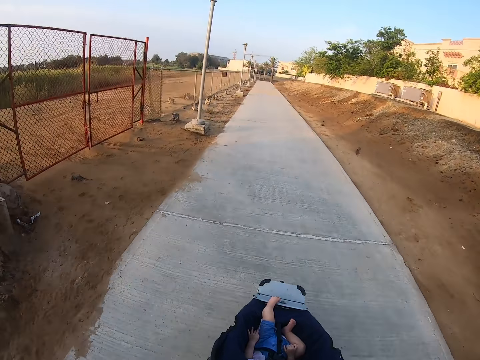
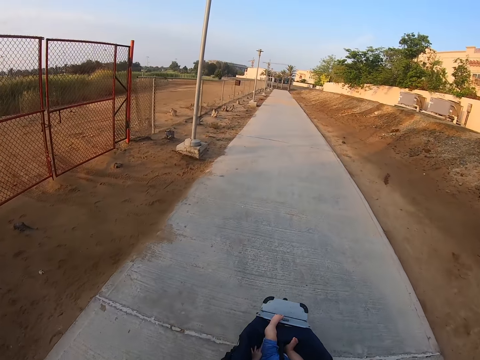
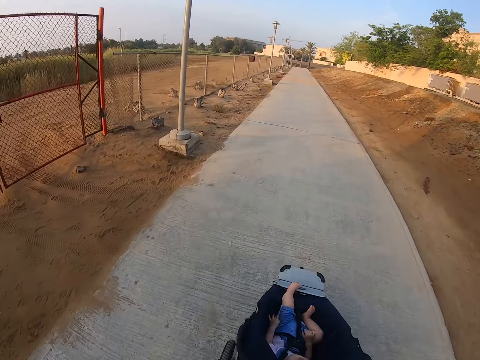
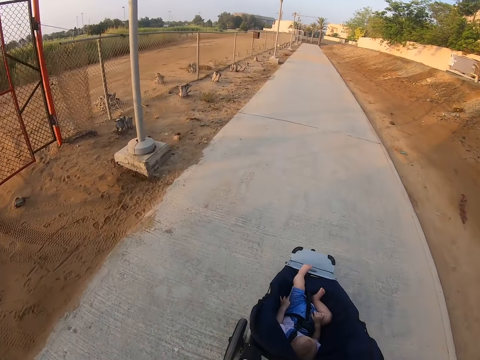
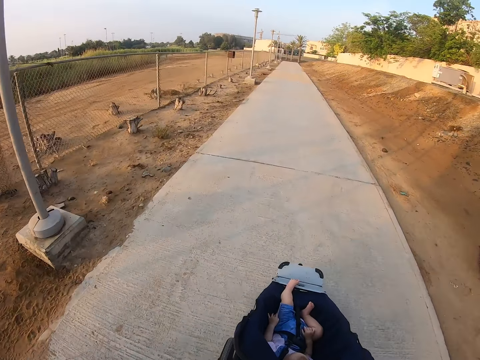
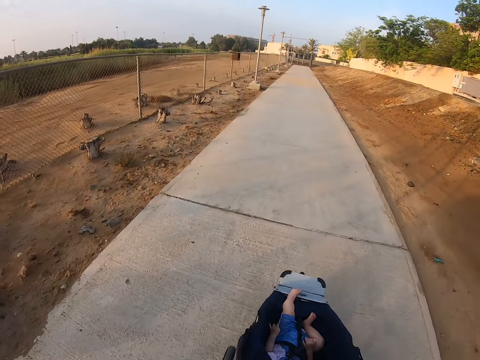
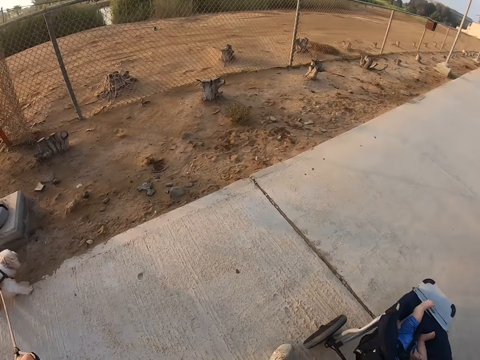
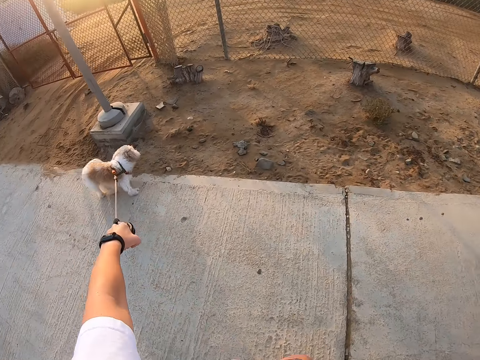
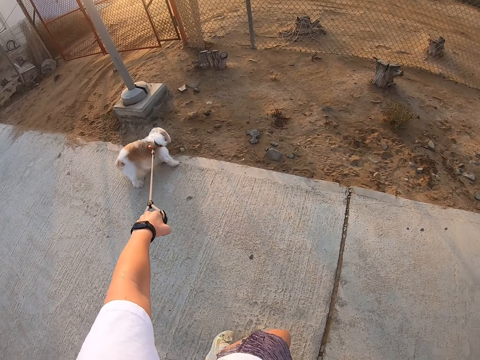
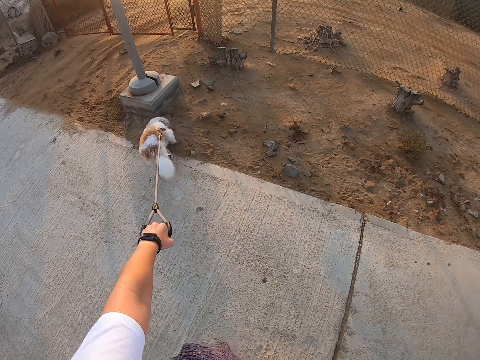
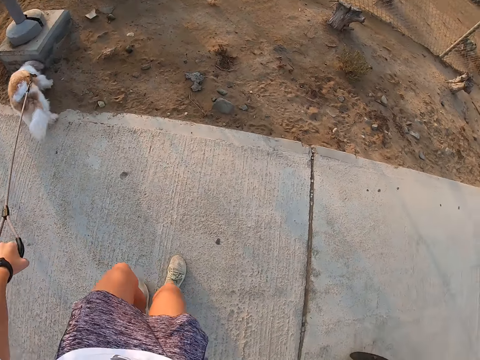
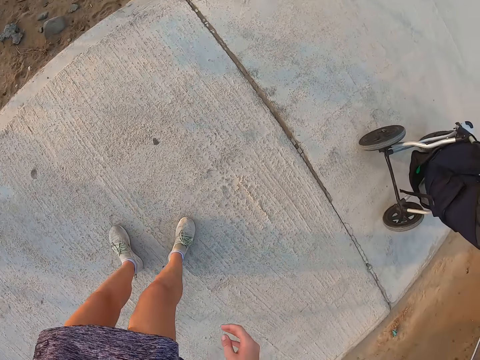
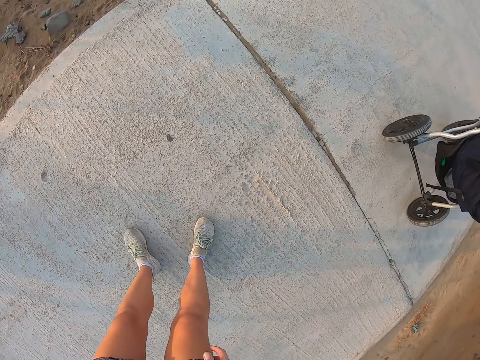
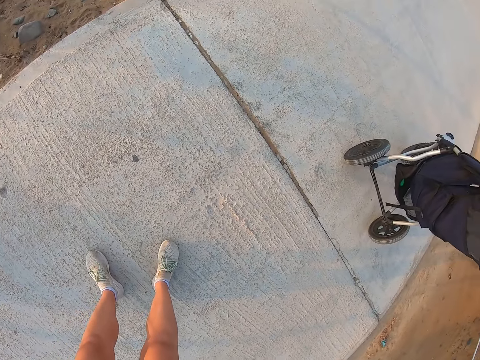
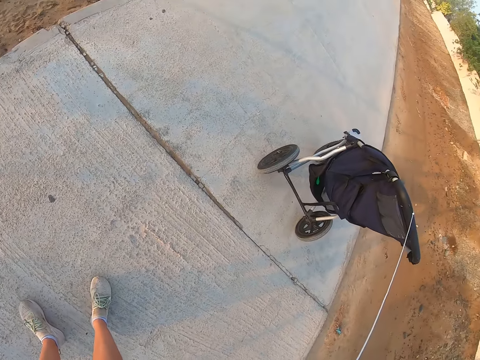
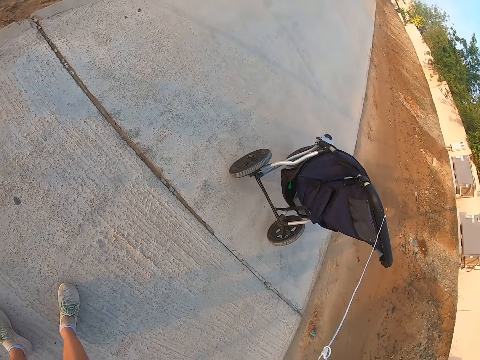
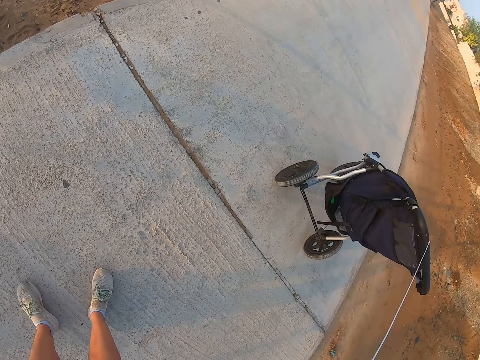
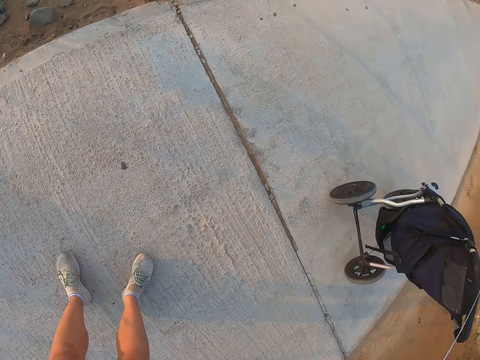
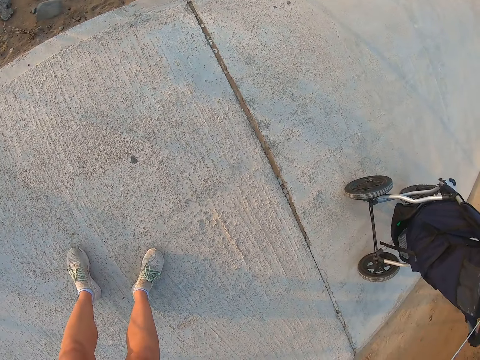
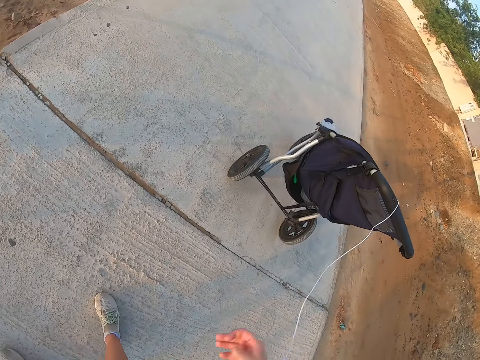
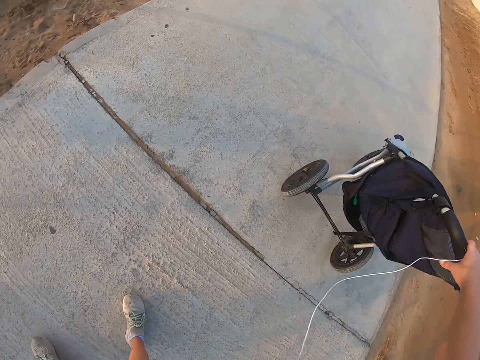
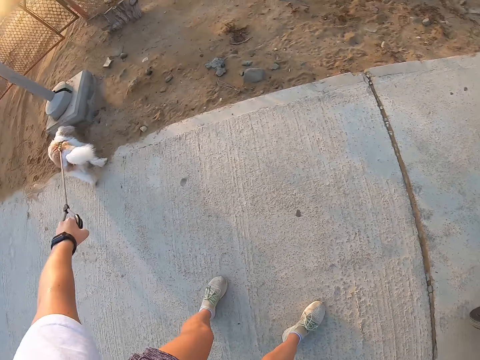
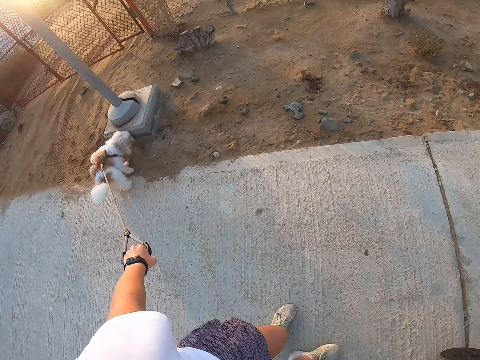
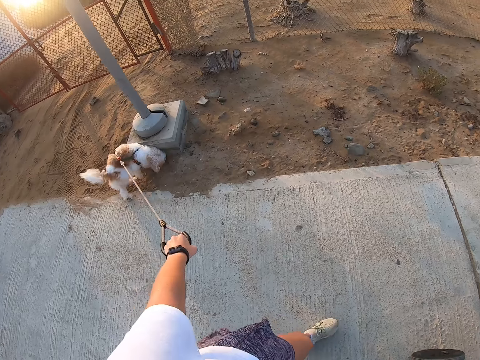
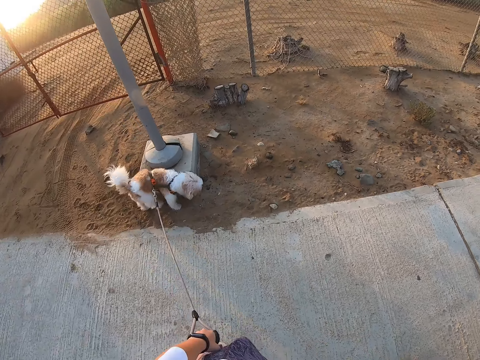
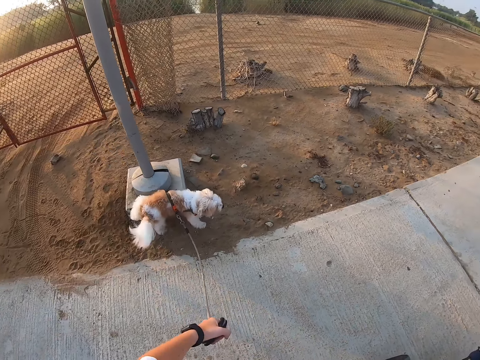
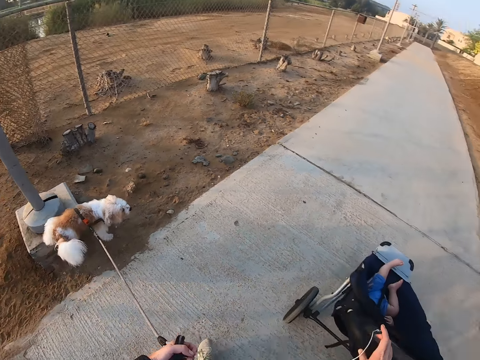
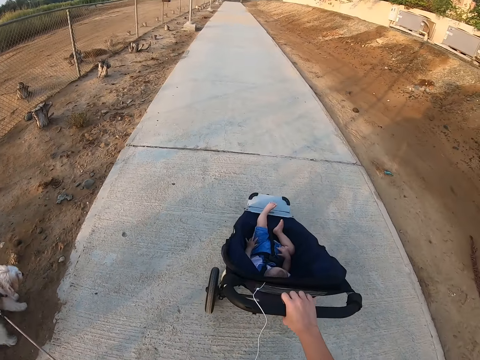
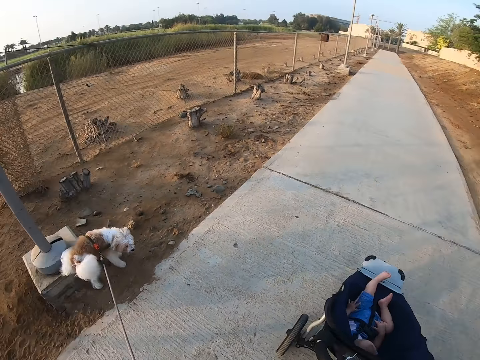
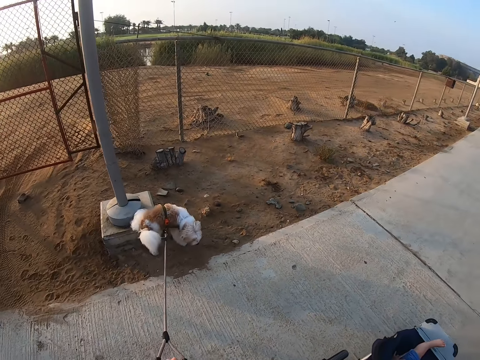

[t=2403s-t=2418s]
The camera wearer moves back and pulls the stroller.

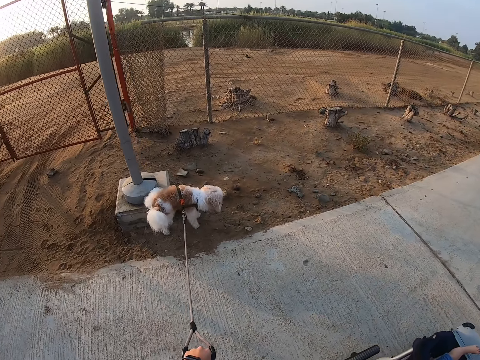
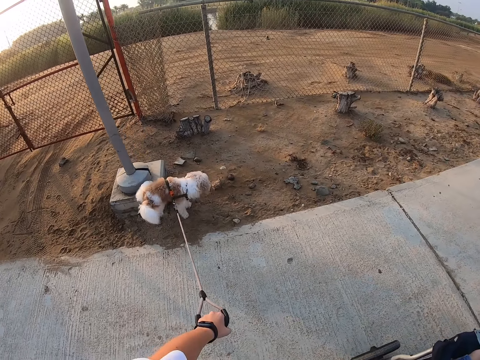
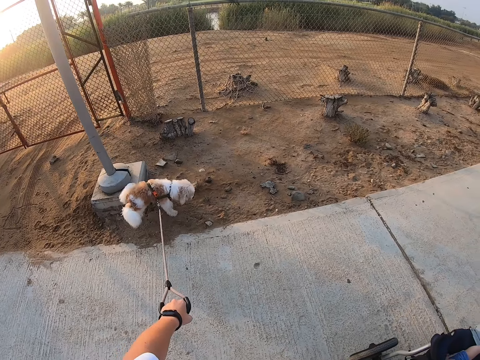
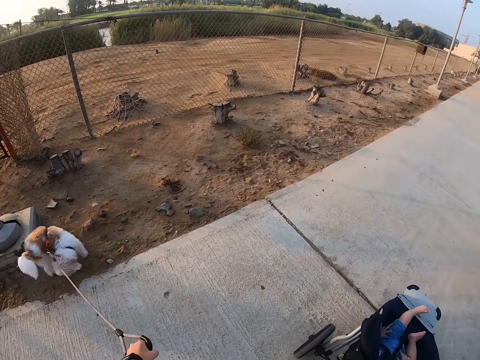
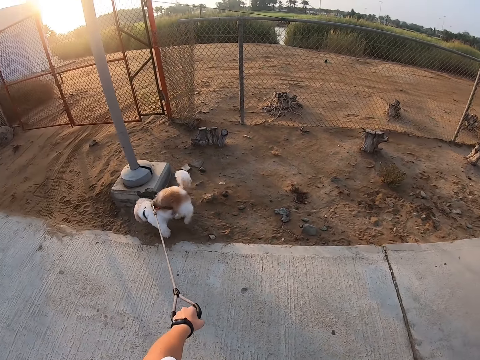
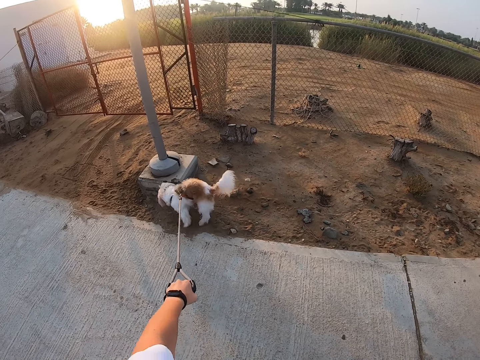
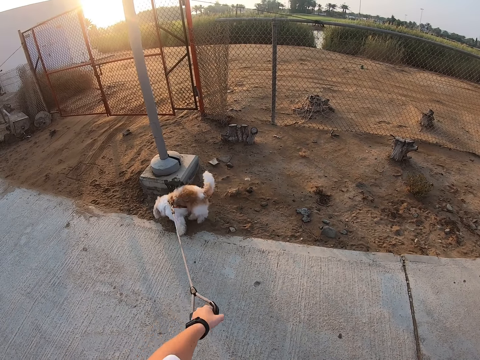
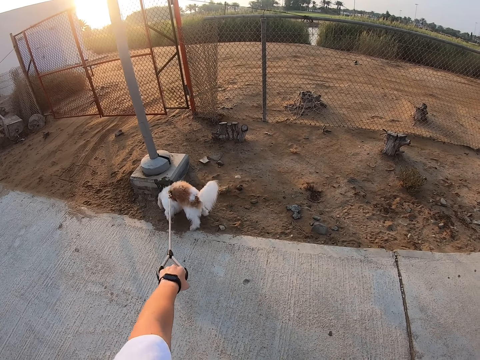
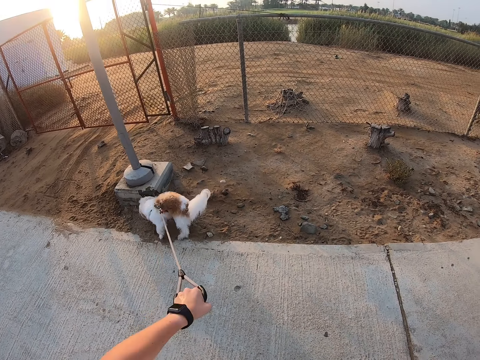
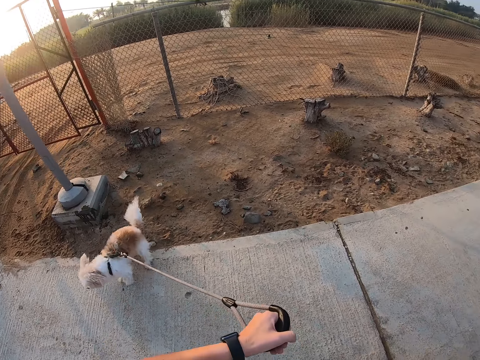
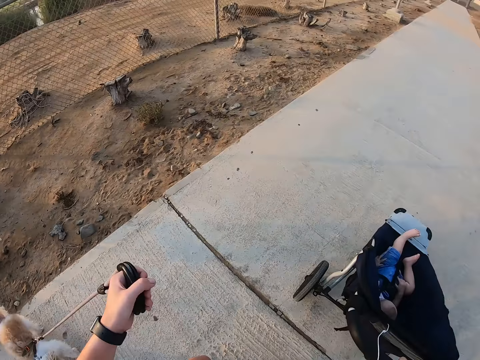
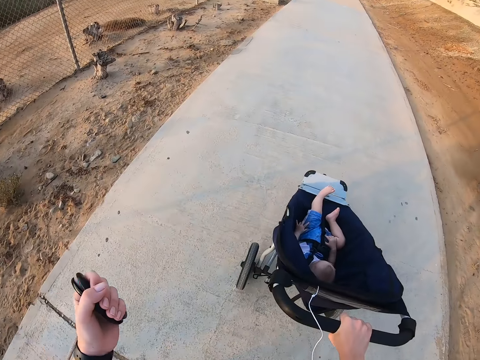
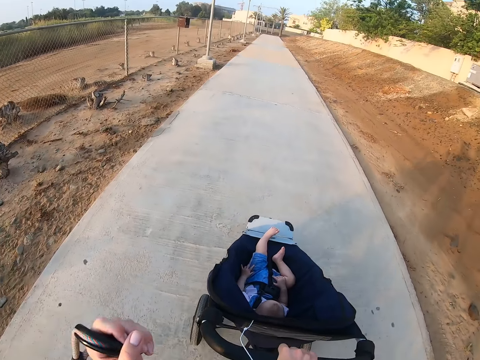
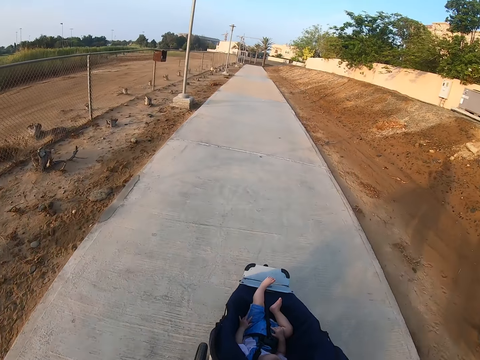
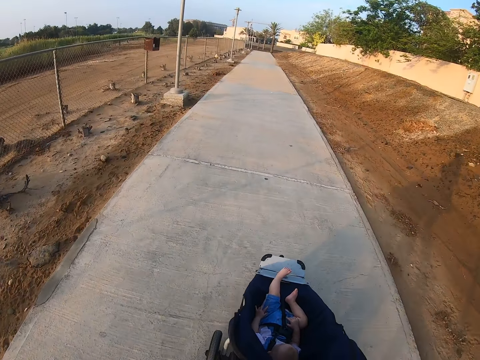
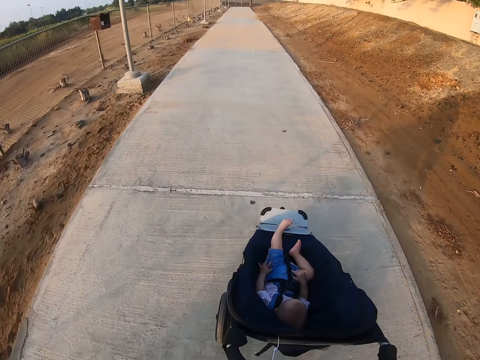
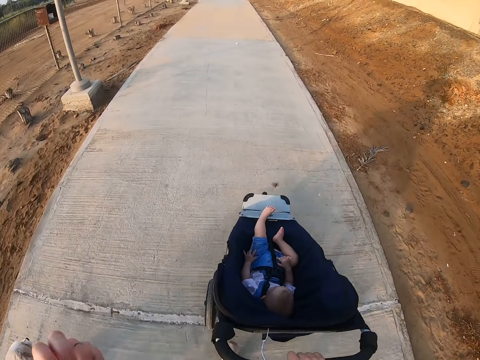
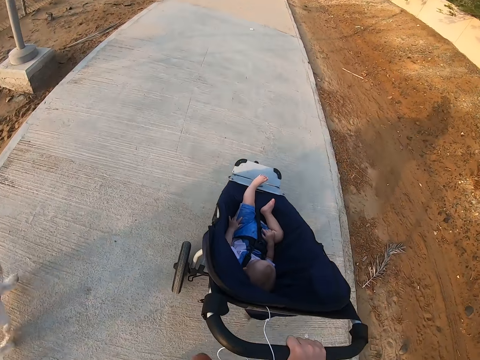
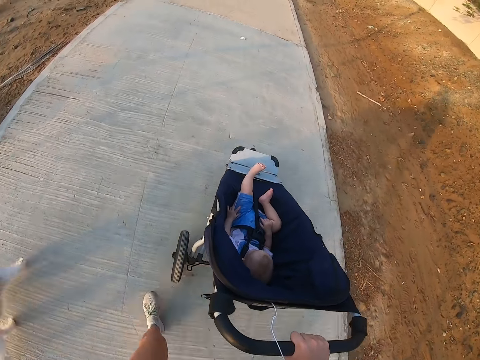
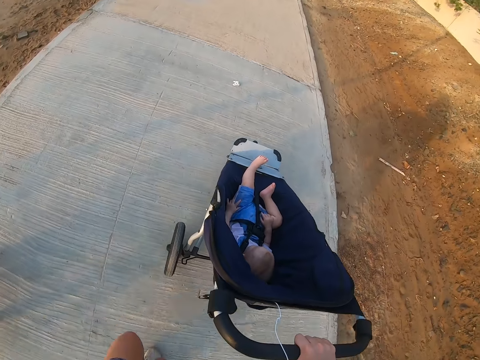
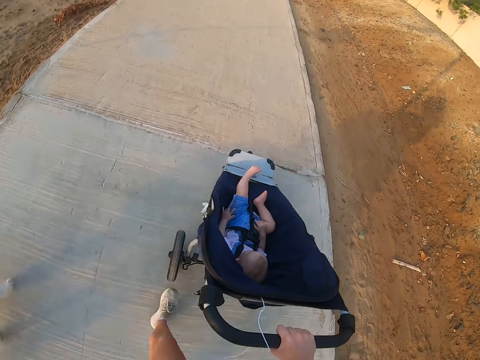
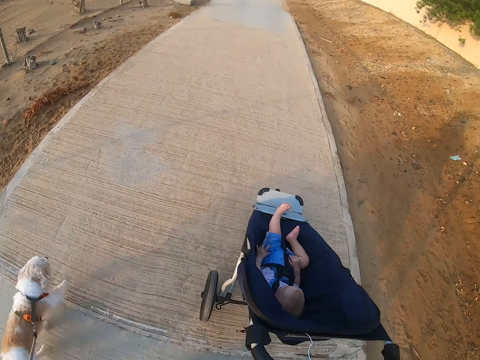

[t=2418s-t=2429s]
The camera wearer pulls the dog and pushes the stroller.
